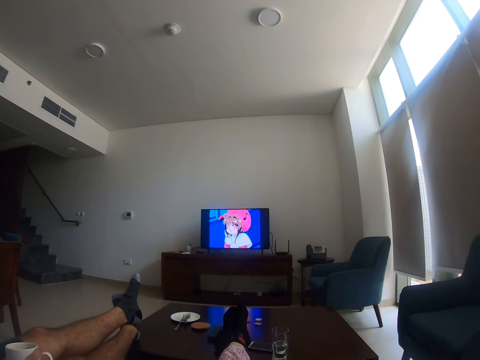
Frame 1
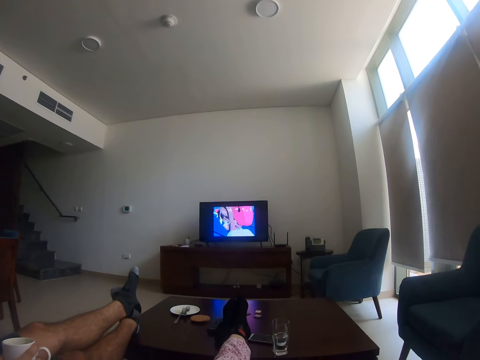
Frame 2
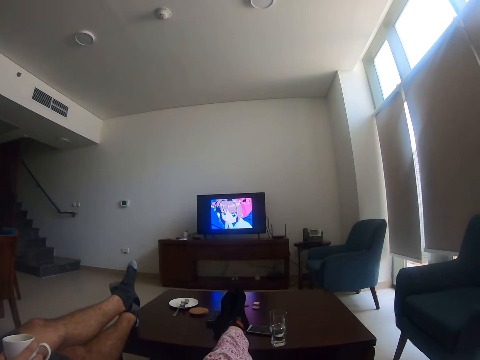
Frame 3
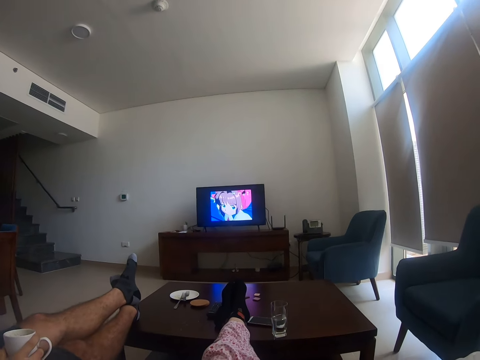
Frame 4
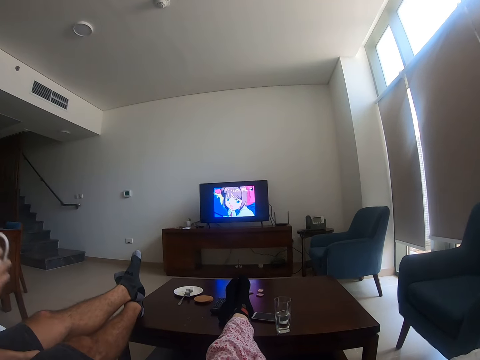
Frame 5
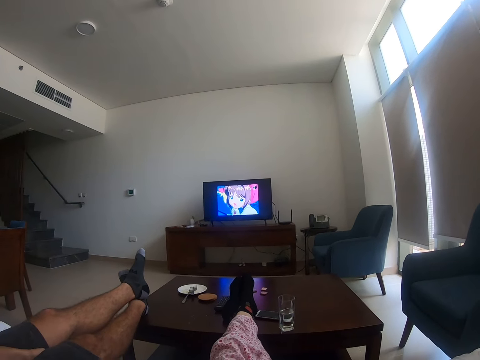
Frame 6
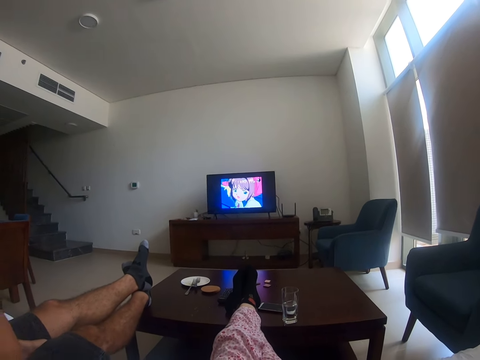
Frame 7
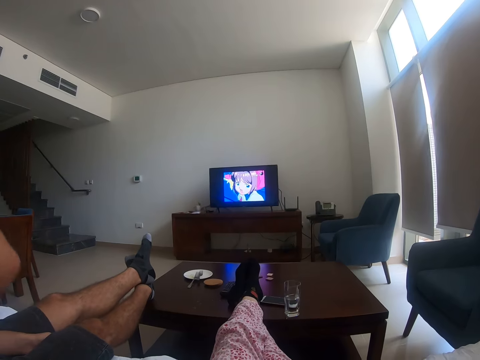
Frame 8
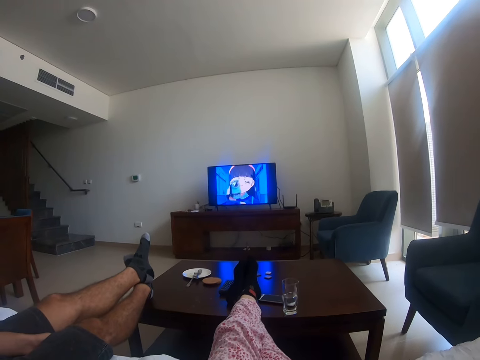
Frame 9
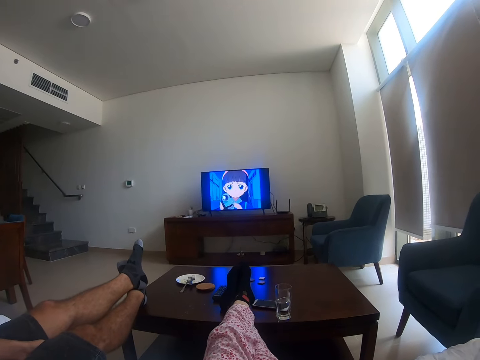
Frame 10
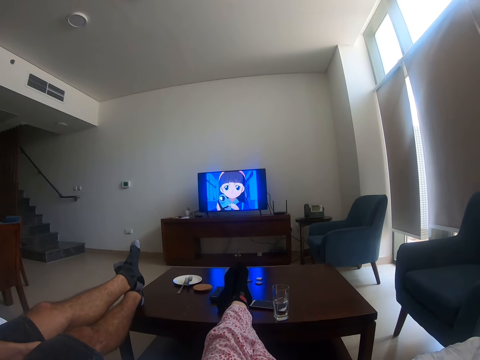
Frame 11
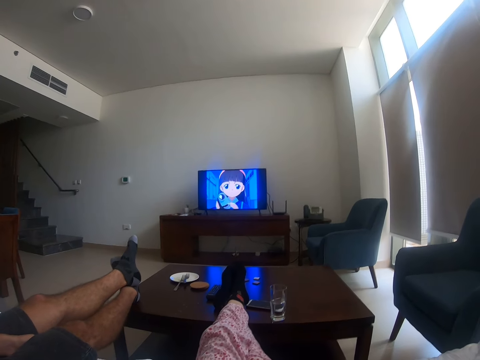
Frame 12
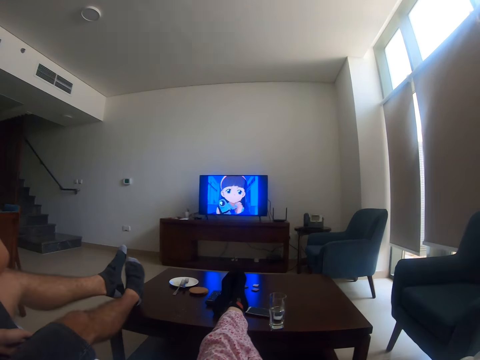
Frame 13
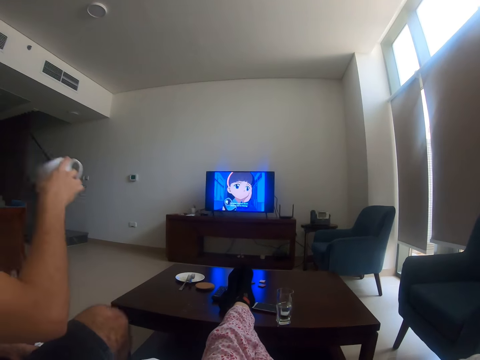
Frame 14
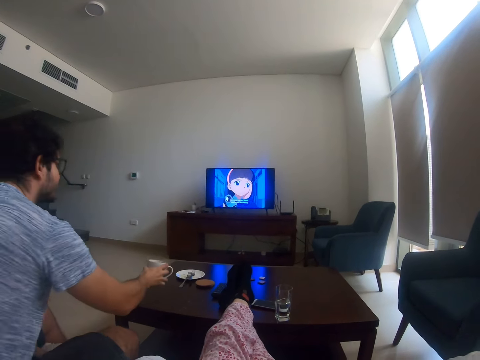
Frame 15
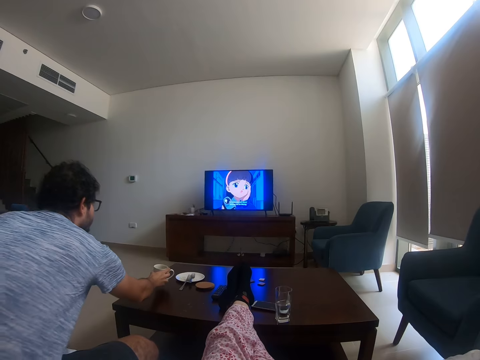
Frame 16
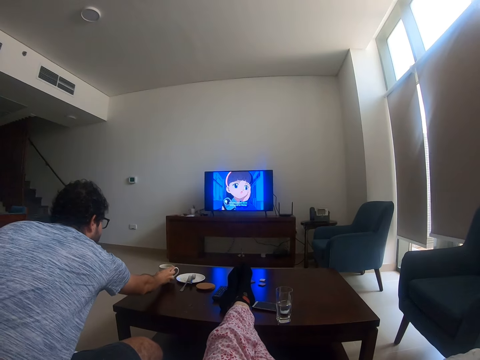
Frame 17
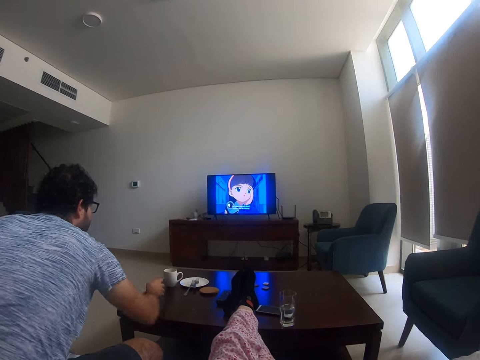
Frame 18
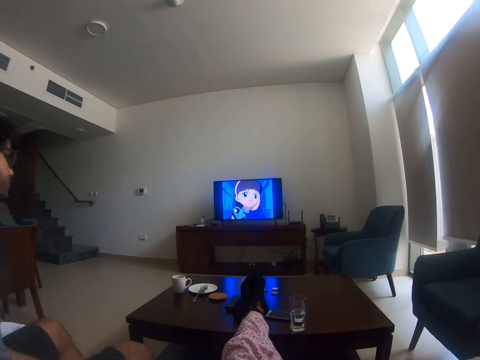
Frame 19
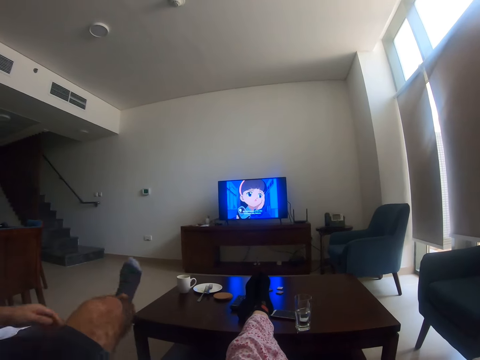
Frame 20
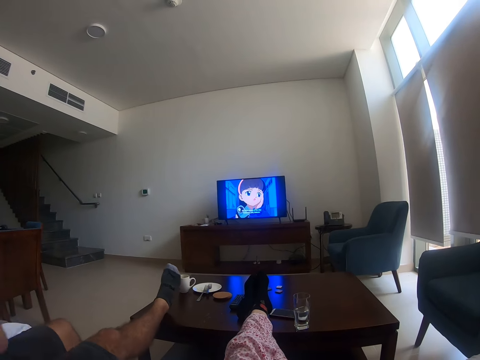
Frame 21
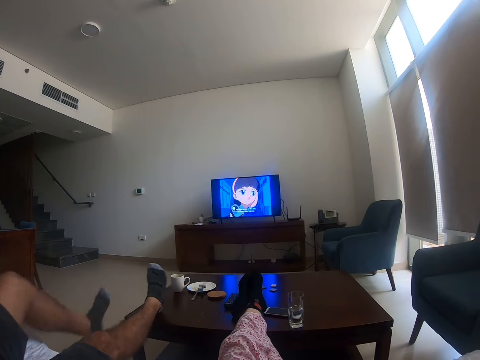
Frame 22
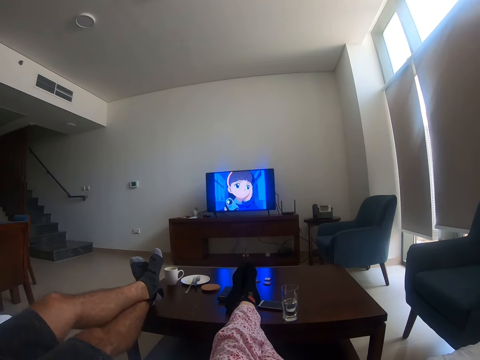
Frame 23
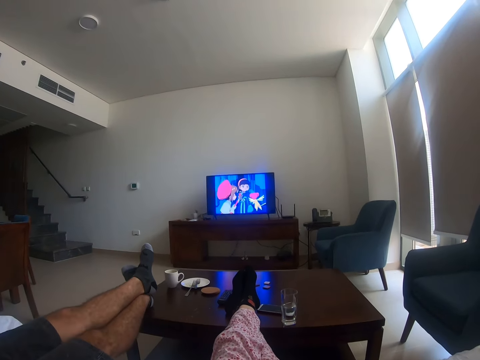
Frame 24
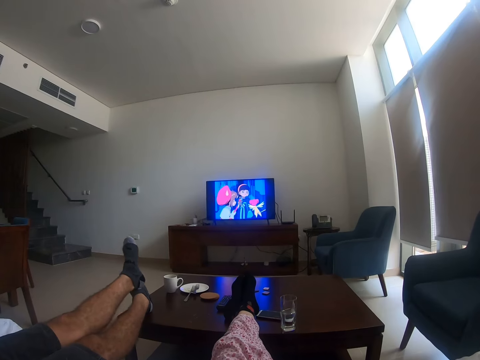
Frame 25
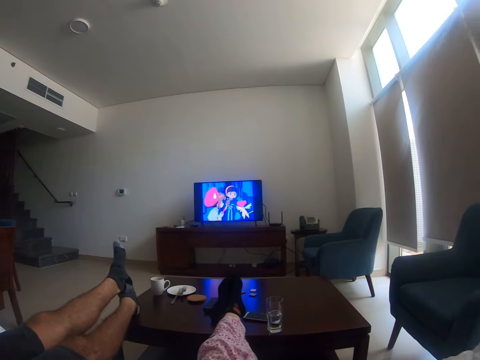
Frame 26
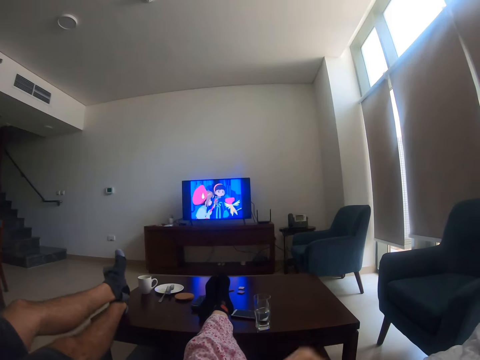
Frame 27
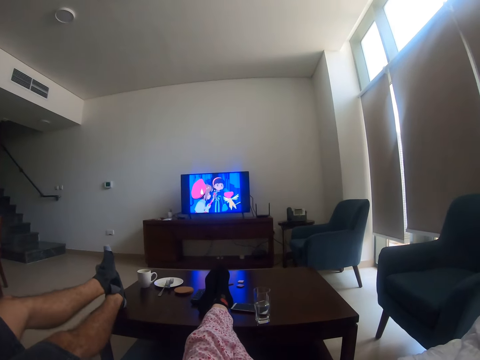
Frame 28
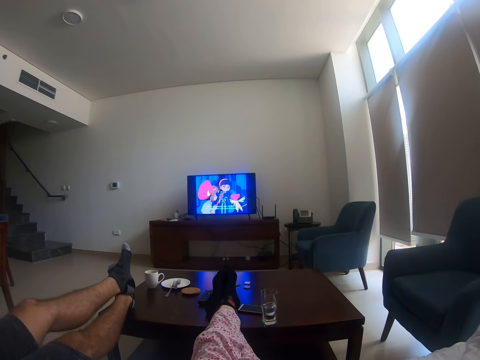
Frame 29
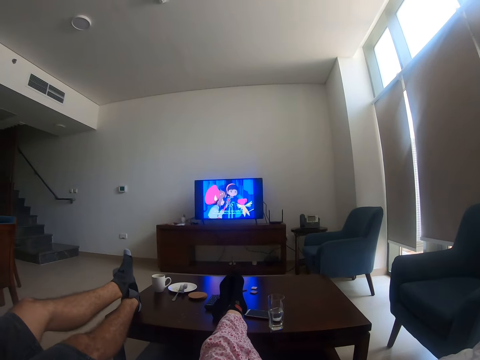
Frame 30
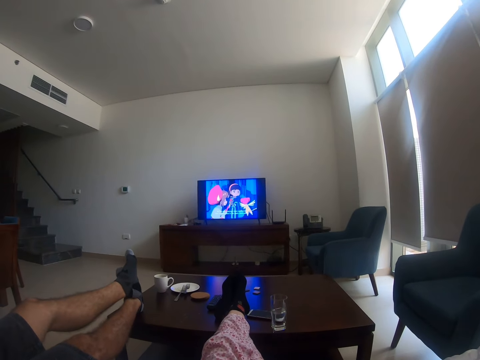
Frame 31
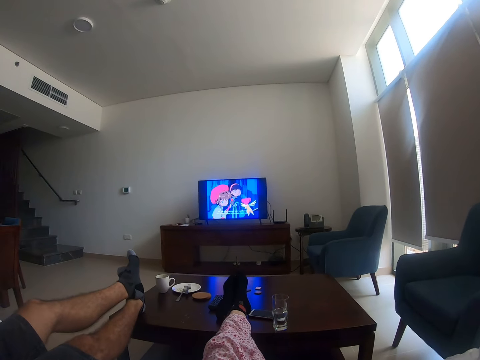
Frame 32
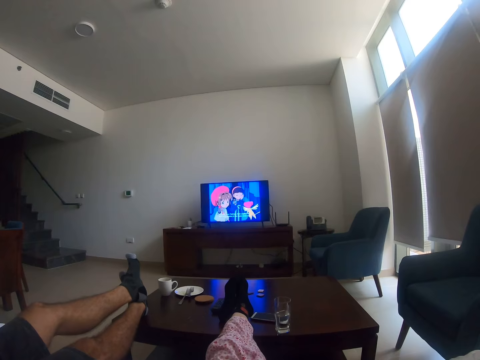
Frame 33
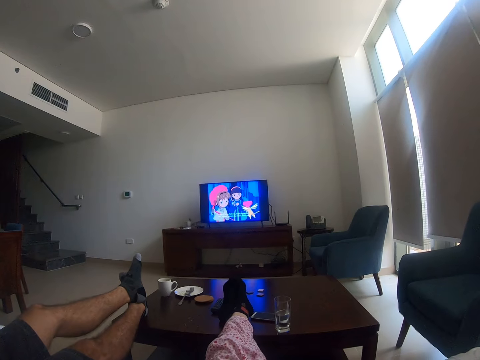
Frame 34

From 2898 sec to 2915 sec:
A person takes a drink. The camera wearer watches a television. The person lifts the legs, removes the legs from the table, moves the cup away from the mouth and places the cup on the table. The camera wearer watches the television. The person watches the television. The person lifts the right leg, rests the right leg on the table, lifts the left leg and rests the left leg on the right leg. The camera wearer watches the television. The person watches the television. The person moves the legs.

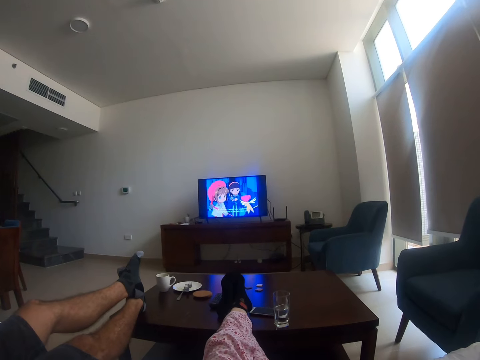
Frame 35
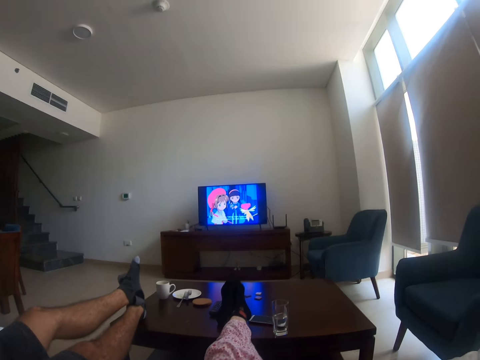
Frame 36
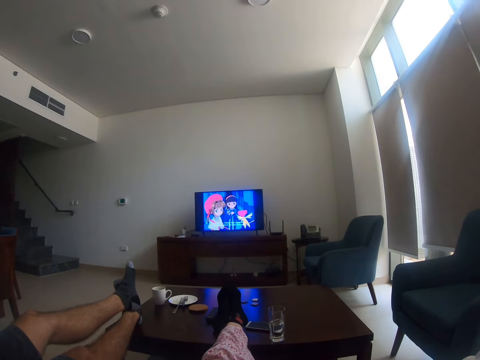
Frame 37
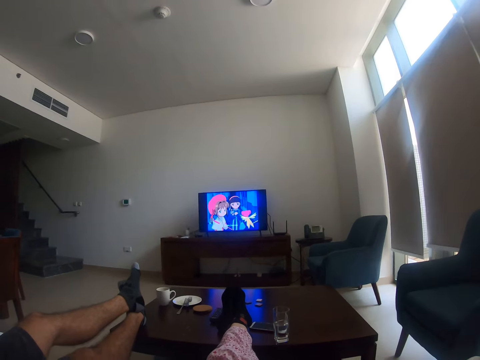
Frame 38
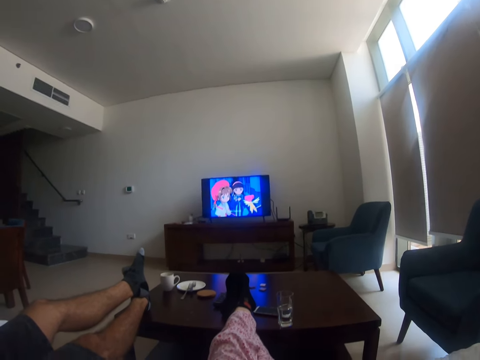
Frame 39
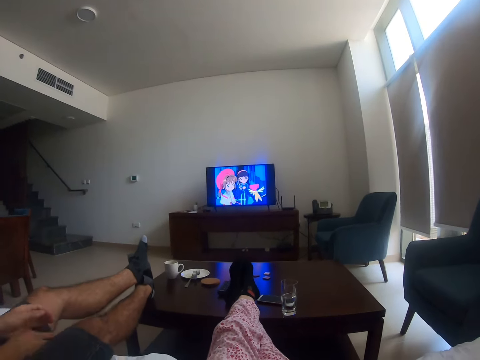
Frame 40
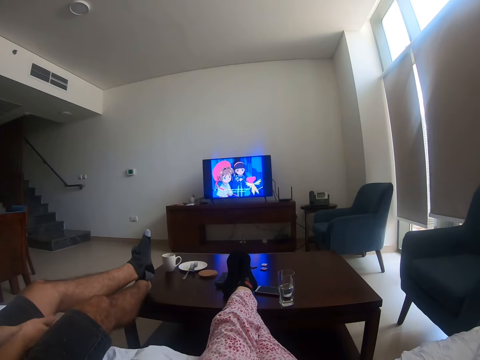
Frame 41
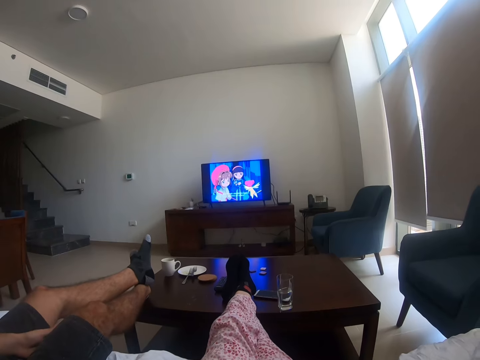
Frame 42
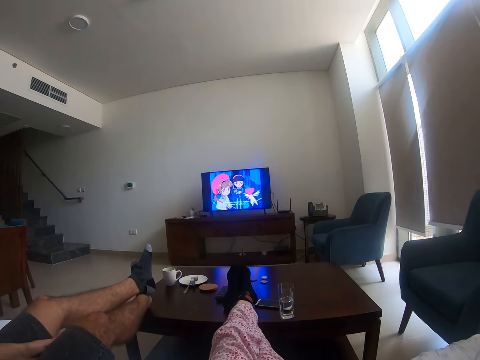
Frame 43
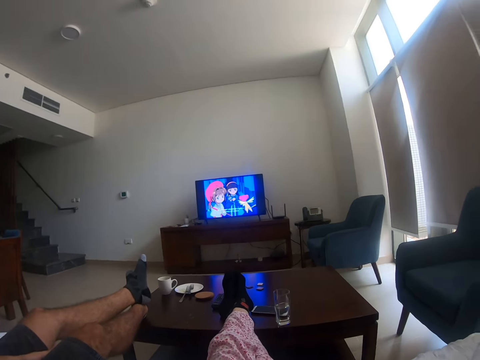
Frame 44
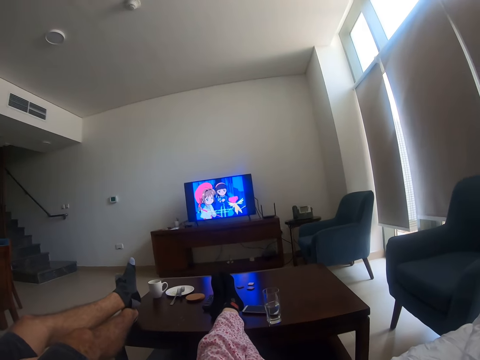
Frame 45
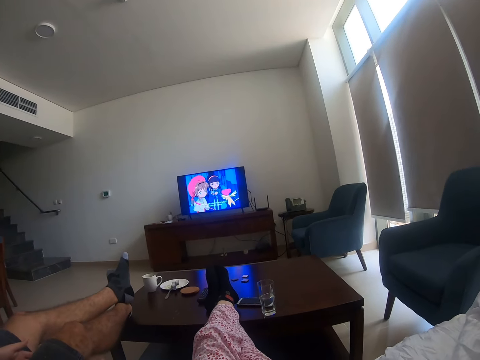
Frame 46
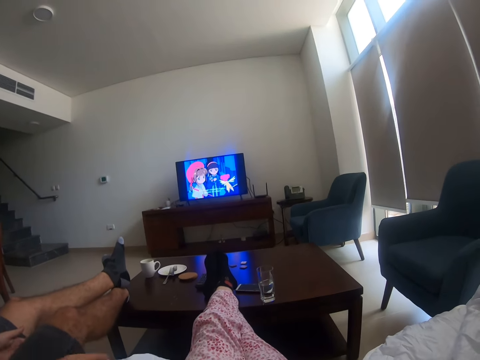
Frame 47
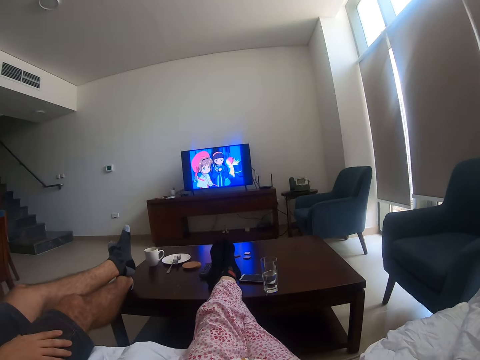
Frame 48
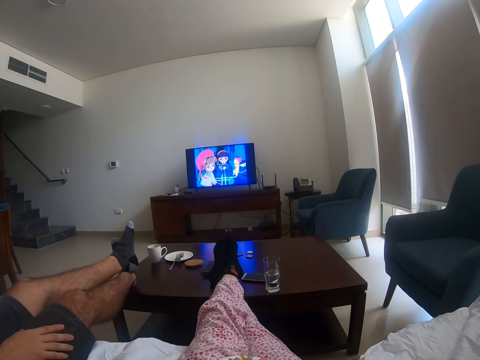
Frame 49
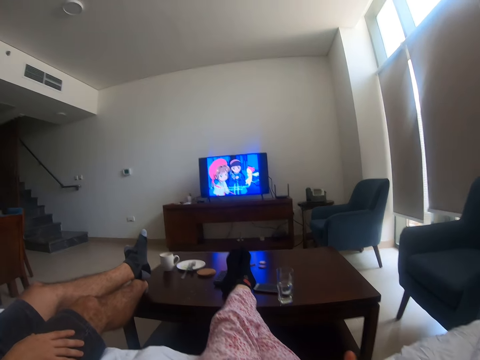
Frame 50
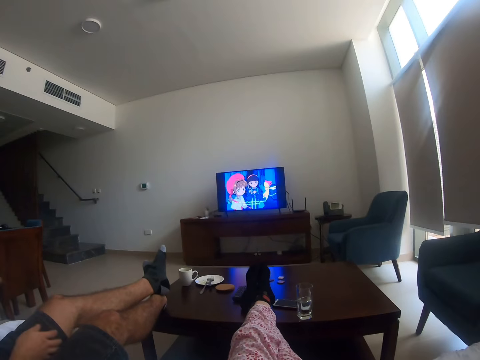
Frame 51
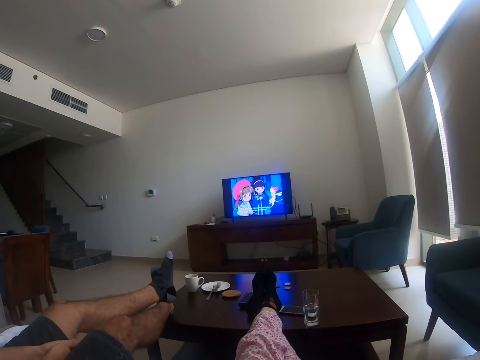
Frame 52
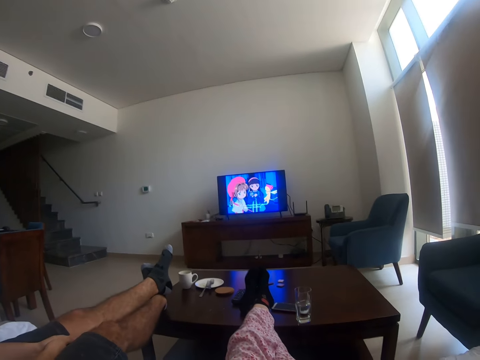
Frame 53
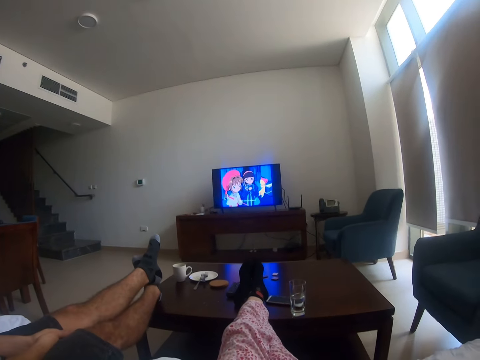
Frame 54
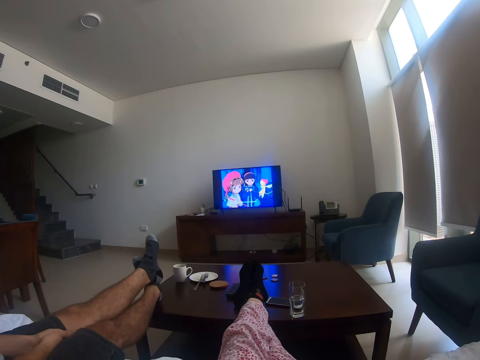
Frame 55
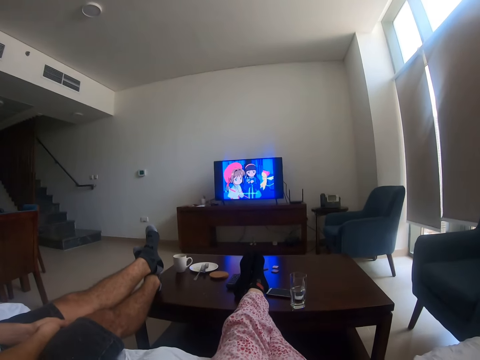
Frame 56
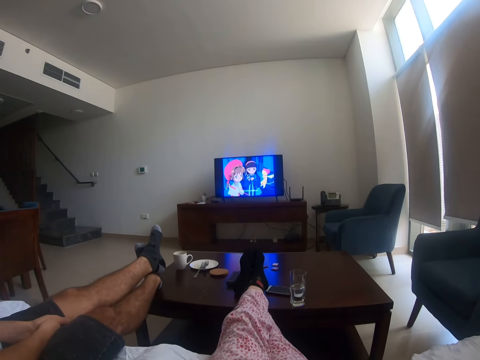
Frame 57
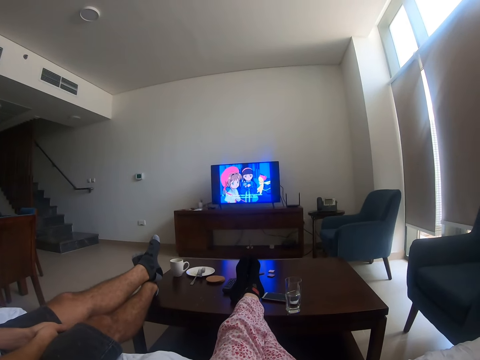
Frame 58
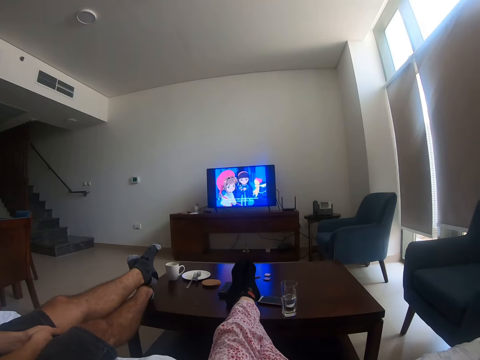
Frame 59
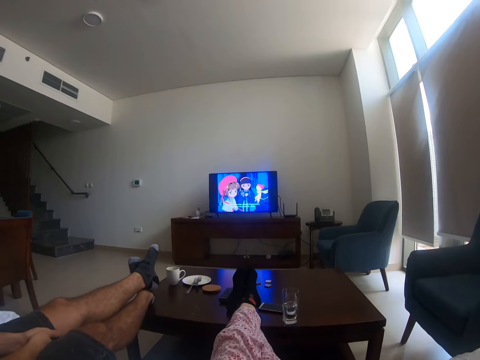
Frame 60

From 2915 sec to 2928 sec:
A man puts the hands between the legs. The man lifts the right hand, lowers the right hand, lifts the left hand, lowers the left hand, puts the hands between the legs and moves the legs.
